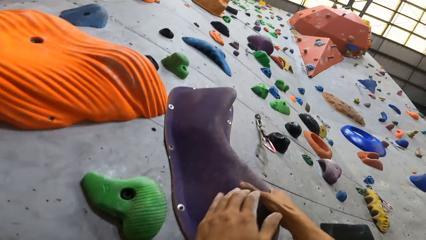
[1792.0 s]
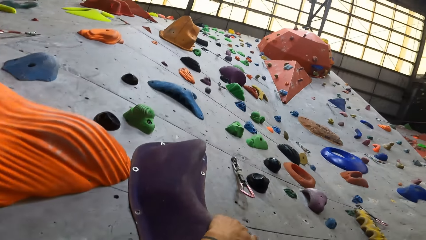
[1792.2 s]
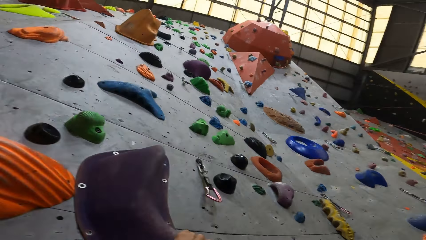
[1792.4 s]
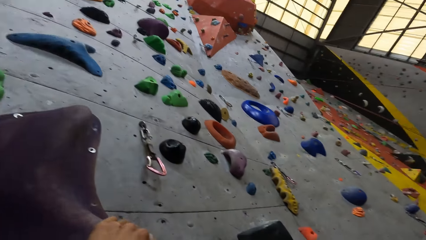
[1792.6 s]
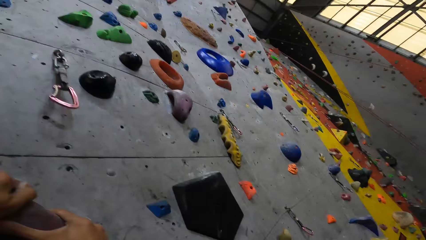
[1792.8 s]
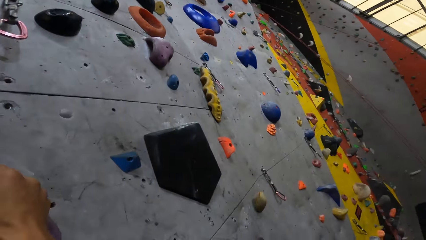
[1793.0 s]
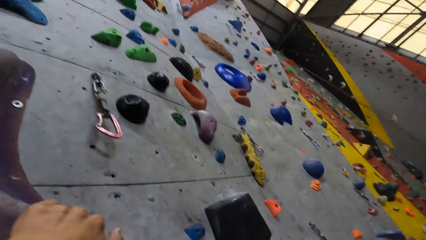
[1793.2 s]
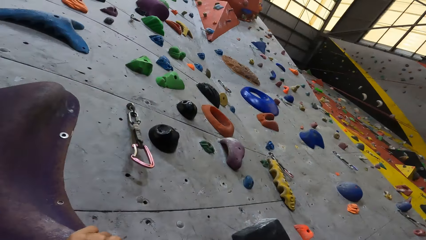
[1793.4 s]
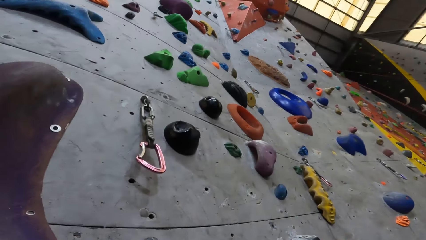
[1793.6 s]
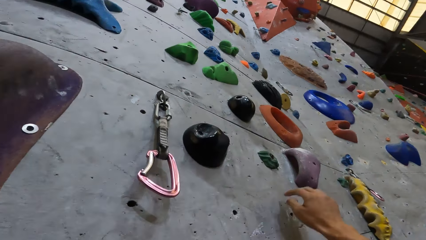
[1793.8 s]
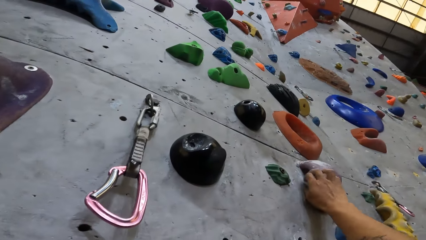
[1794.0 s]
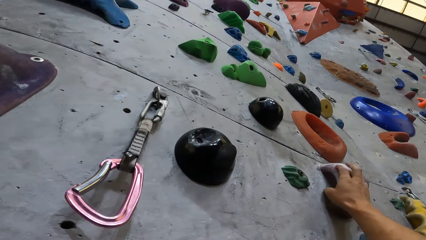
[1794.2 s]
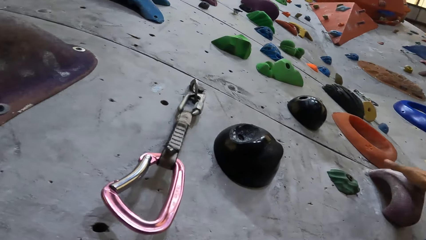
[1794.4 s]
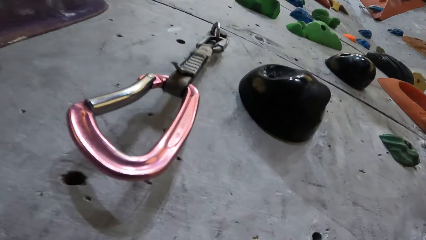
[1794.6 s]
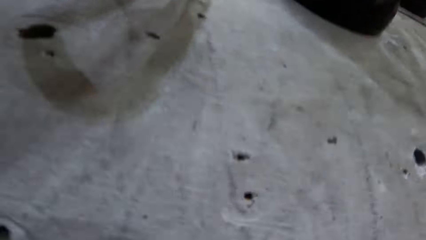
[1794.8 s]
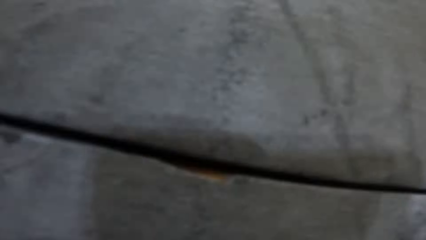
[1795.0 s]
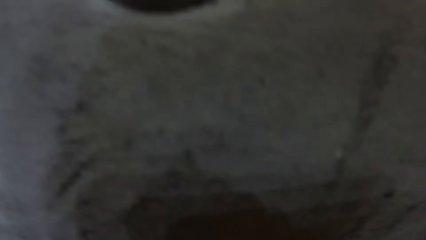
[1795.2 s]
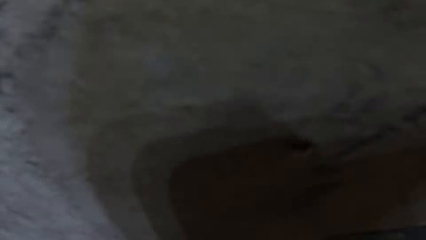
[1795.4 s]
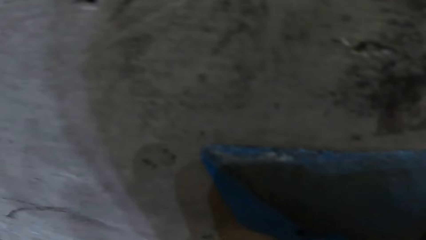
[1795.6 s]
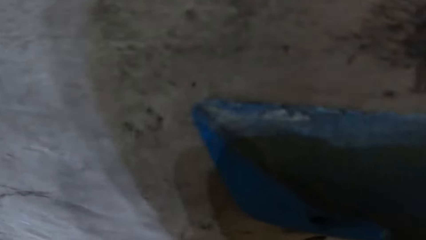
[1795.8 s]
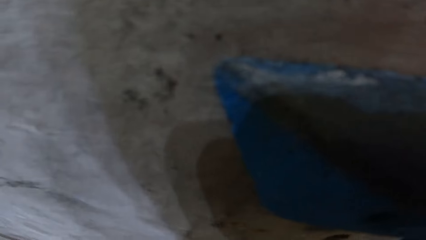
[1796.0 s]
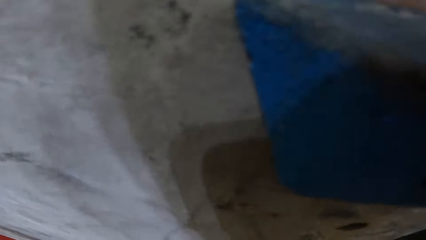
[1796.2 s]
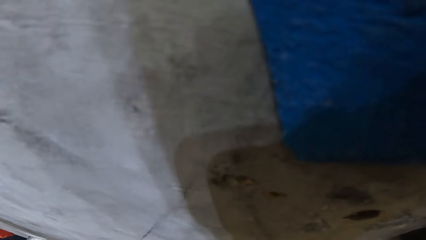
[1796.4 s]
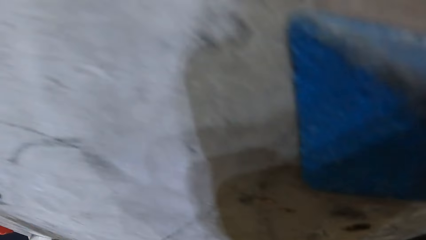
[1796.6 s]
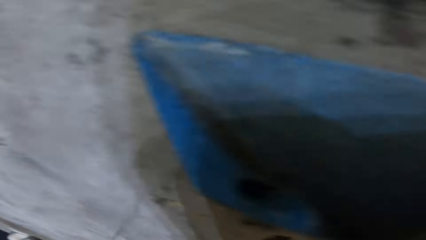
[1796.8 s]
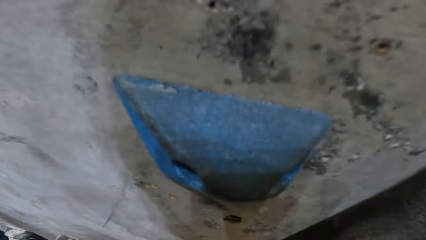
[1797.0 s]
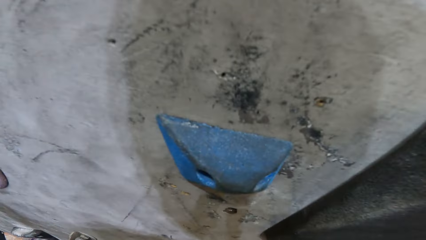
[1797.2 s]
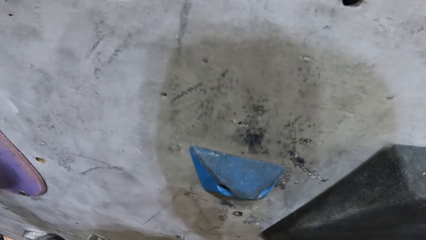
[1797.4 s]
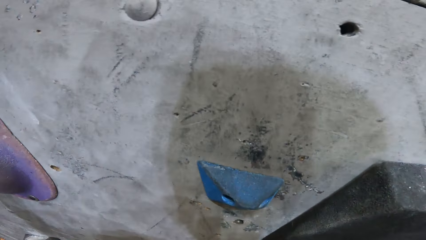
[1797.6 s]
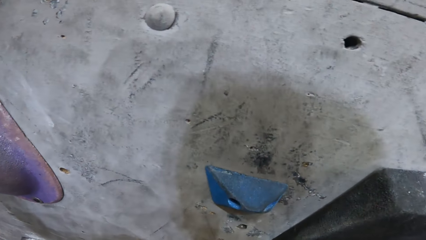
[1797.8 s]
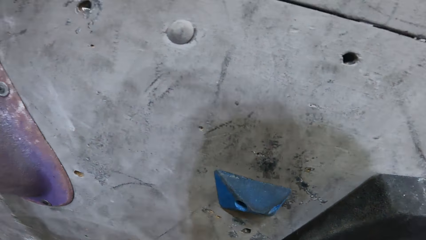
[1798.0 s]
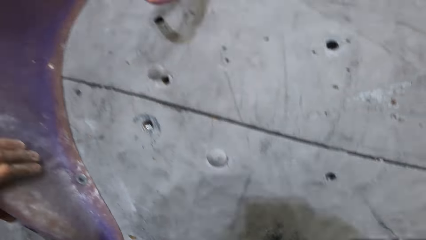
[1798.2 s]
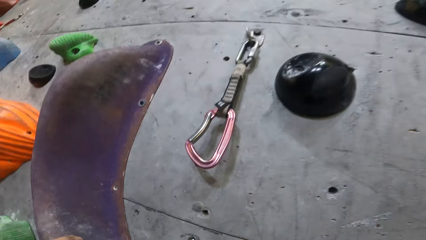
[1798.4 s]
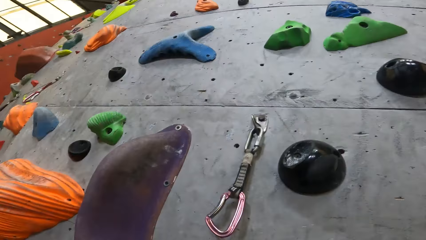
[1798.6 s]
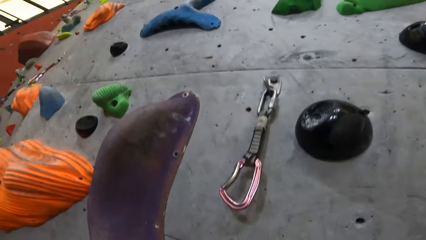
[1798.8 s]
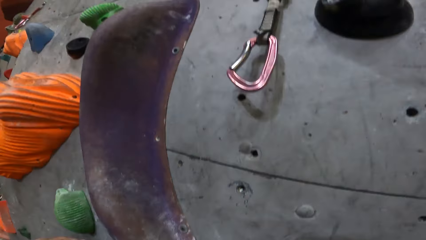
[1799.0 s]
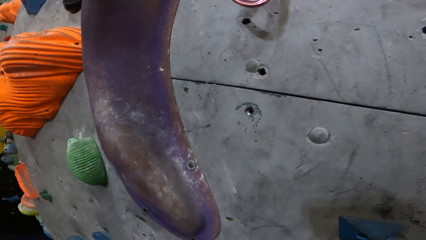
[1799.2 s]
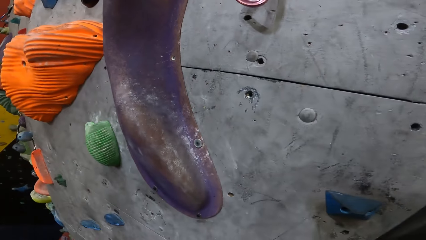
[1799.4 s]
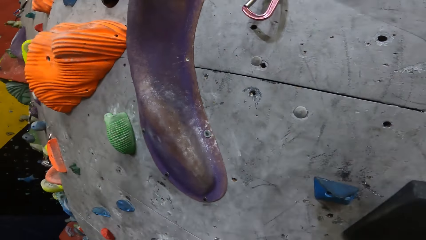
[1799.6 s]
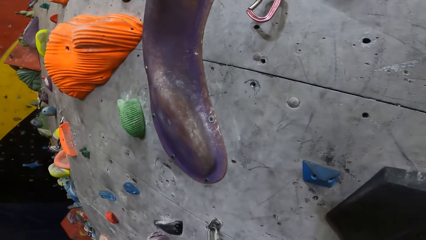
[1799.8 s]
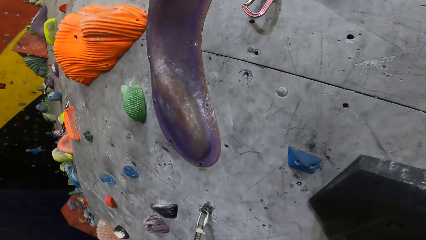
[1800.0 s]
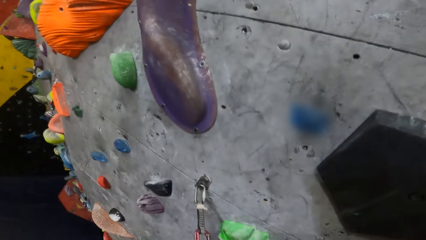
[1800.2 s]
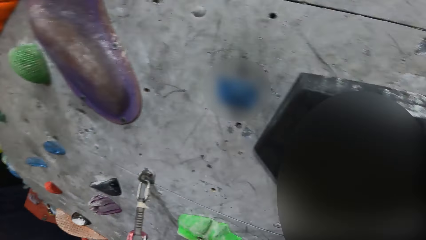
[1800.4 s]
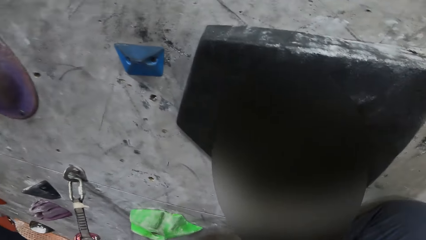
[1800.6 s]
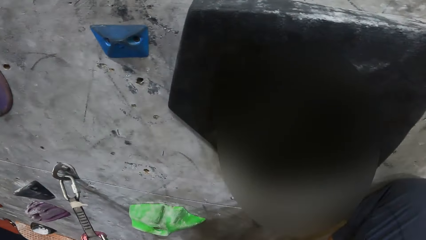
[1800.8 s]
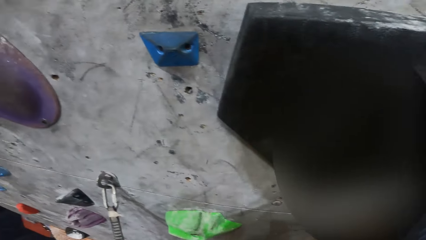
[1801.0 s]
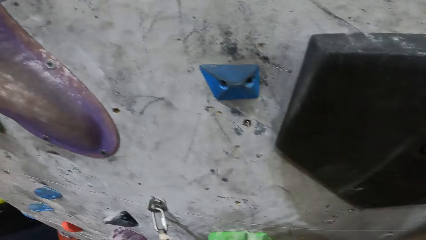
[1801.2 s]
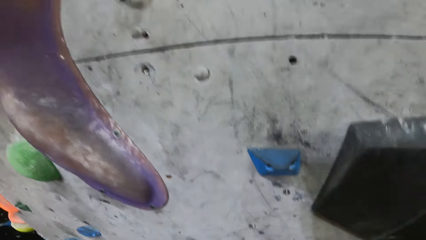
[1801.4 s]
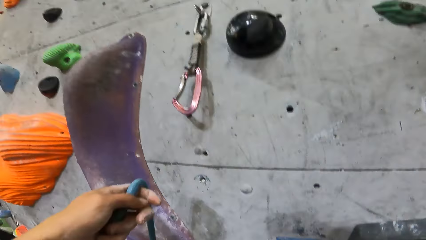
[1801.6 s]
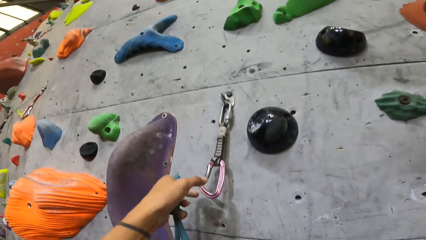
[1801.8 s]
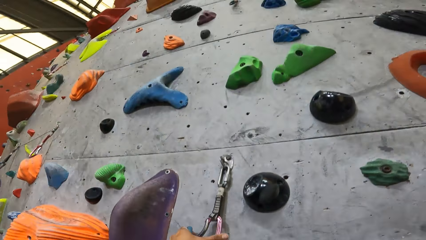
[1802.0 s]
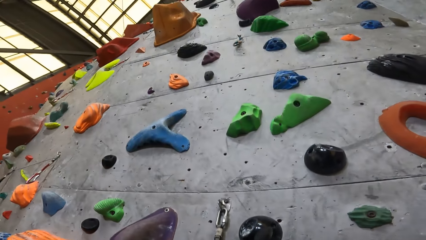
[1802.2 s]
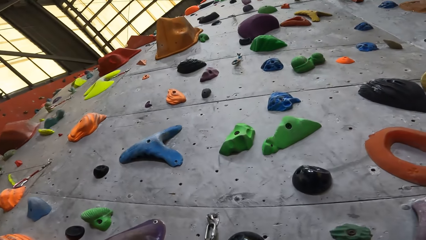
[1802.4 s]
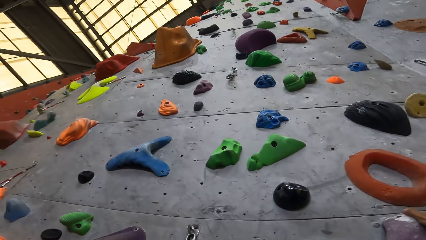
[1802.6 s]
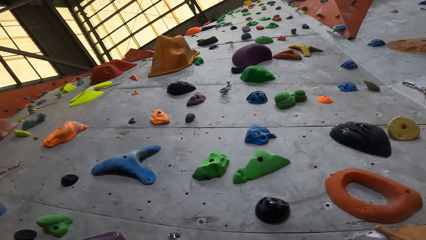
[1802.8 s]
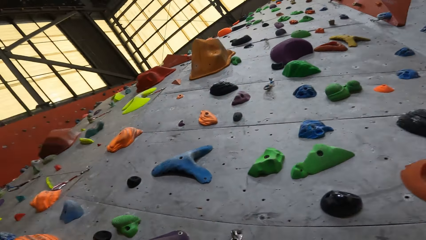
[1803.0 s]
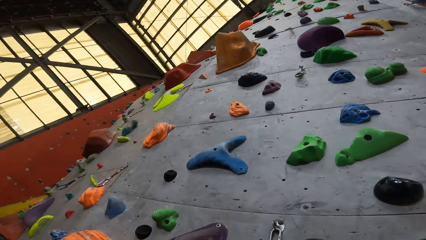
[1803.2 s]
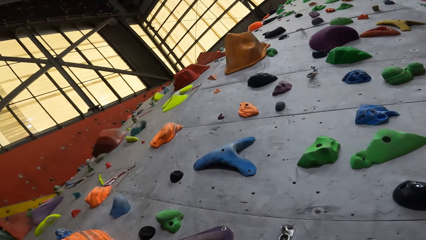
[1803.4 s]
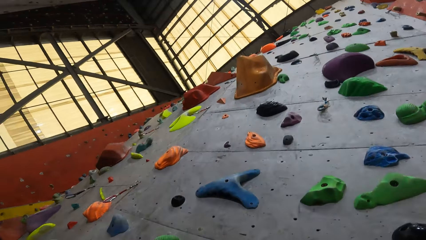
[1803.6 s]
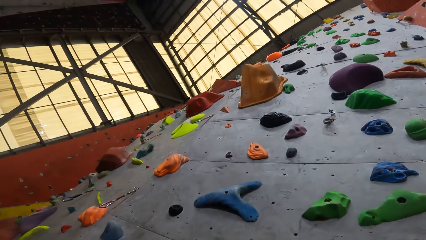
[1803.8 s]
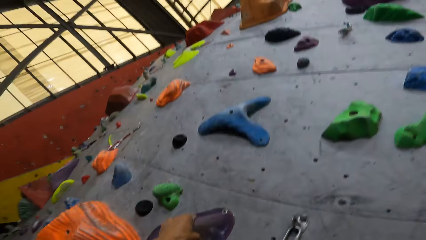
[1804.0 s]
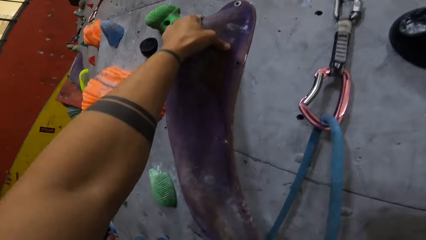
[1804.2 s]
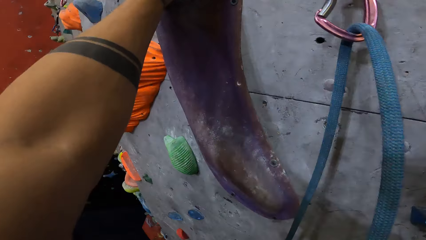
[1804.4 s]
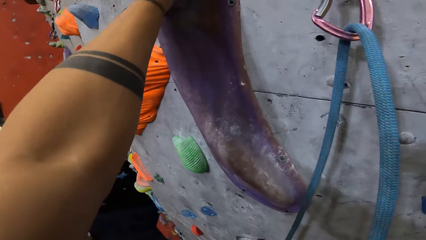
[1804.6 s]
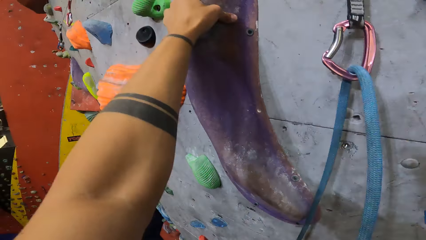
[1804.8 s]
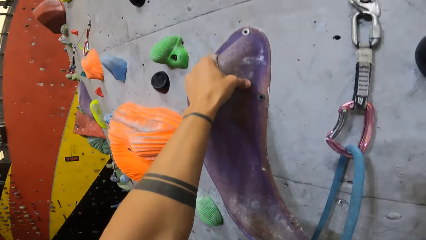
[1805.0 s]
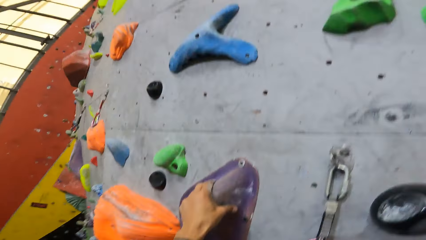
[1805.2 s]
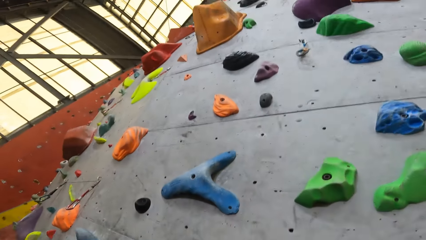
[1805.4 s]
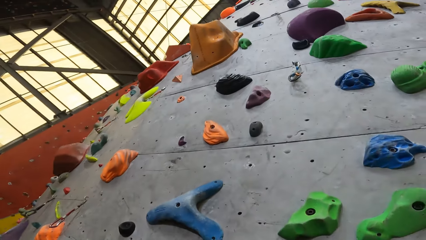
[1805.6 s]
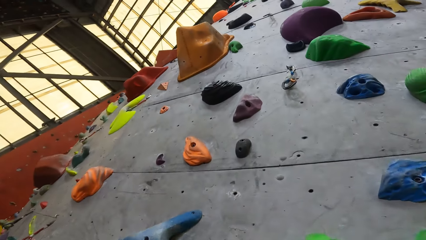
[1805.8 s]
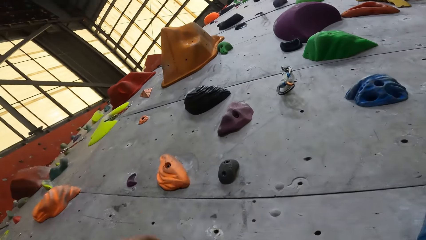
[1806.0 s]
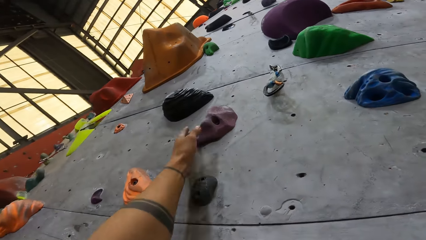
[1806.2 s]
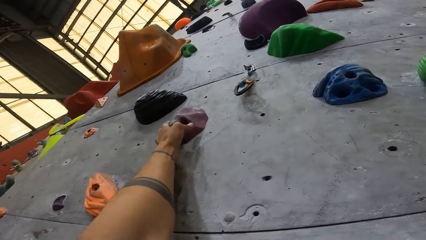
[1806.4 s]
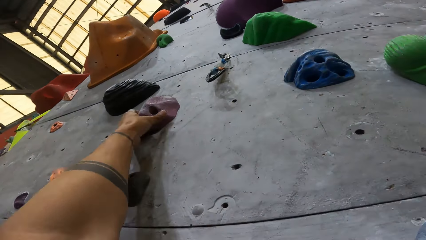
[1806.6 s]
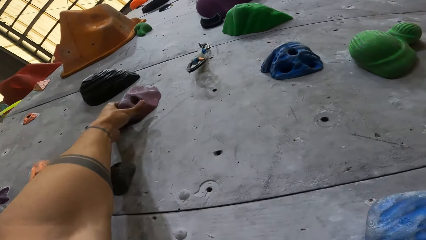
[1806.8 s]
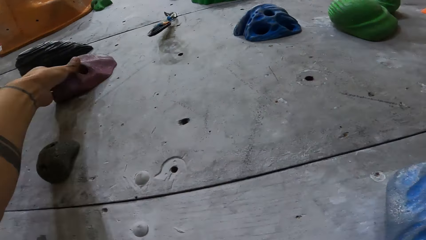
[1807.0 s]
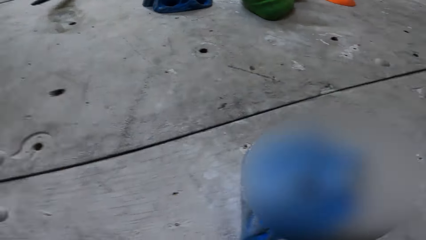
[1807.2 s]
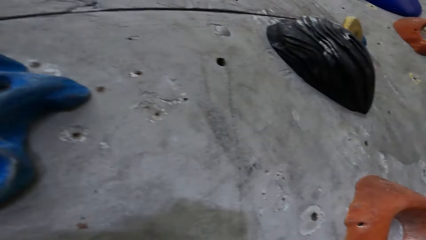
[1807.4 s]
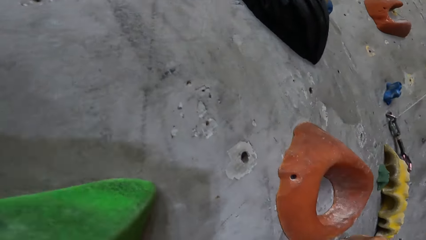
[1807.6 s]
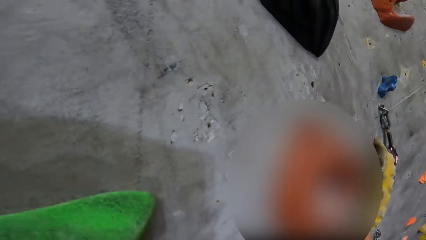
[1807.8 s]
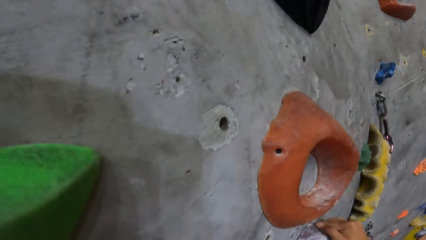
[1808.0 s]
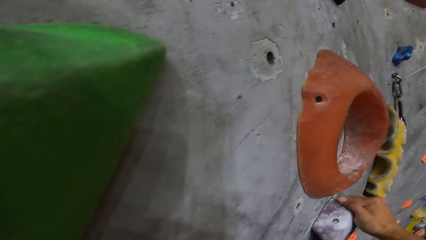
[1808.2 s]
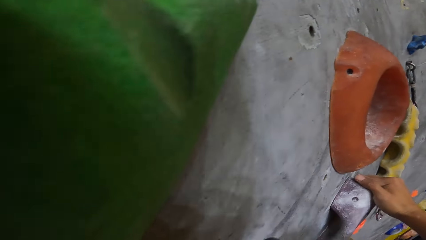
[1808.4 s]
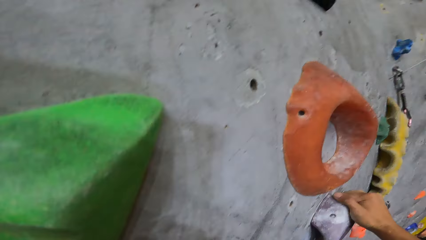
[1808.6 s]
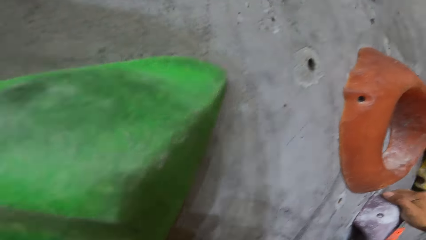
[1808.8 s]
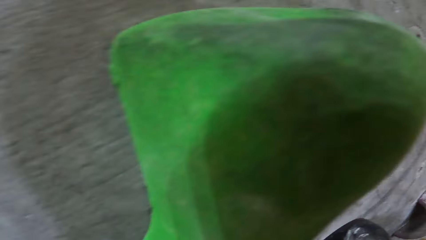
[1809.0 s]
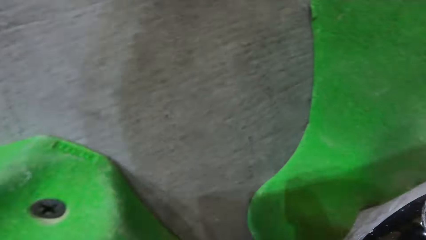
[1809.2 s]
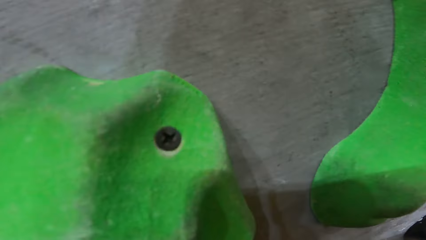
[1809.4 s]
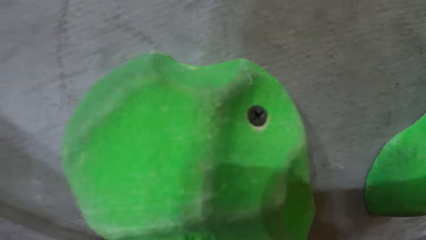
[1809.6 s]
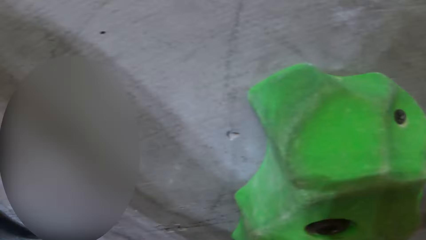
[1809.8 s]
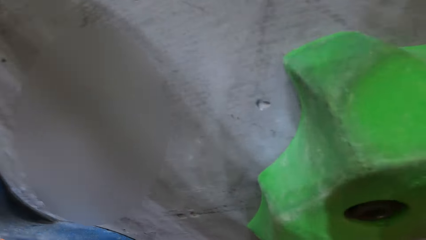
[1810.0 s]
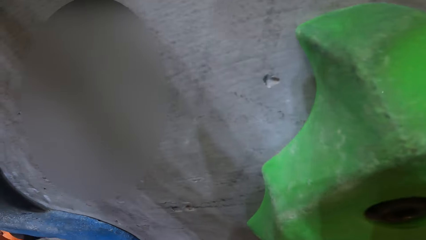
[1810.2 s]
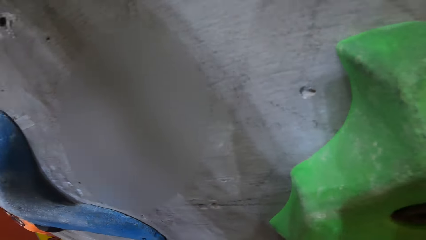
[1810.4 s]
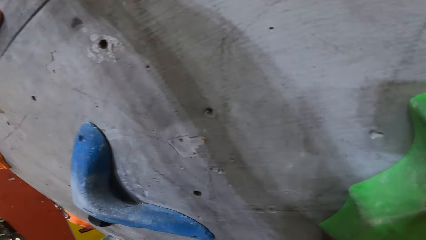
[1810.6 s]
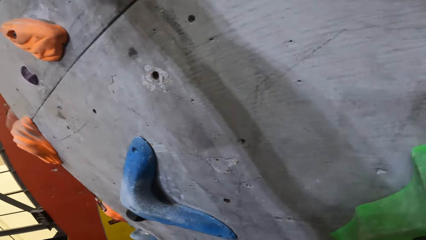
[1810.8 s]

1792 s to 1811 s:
The camera wearer holds the crimp hold with both hands. He holds the crimp hold with his hand. He holds it again. He looks on the climbing wall.
